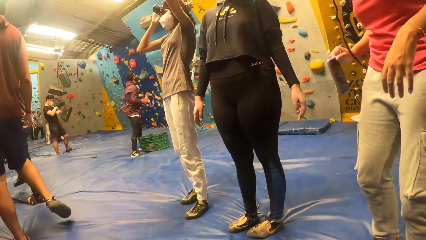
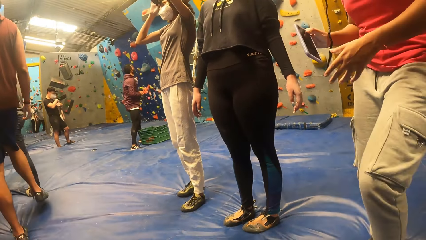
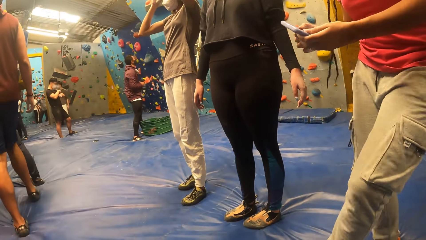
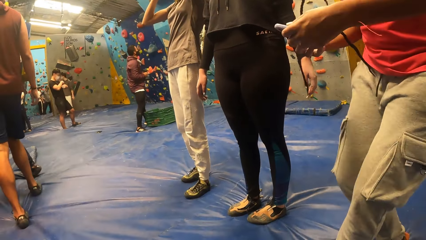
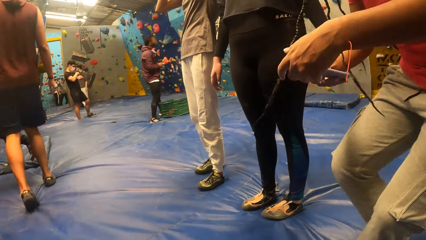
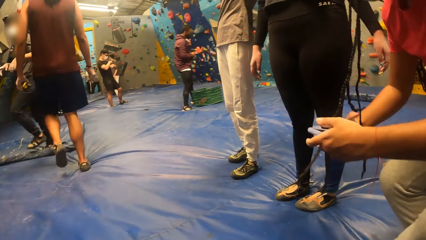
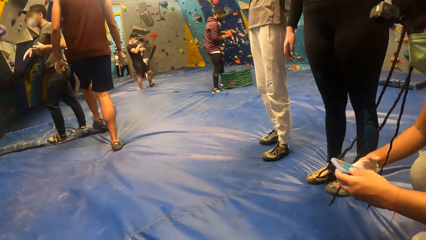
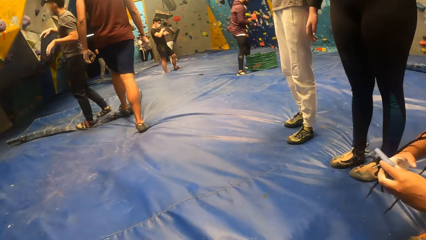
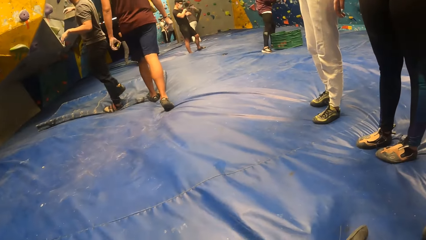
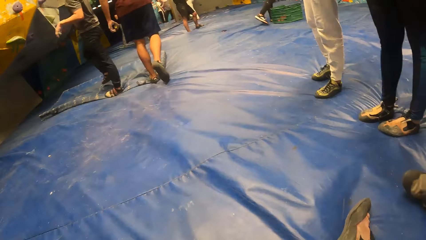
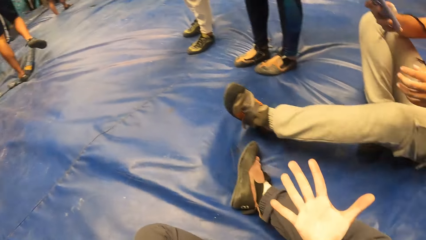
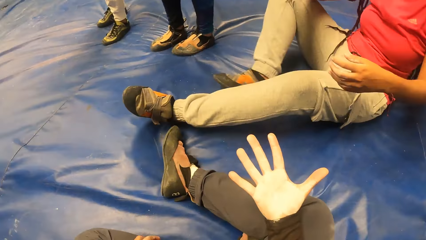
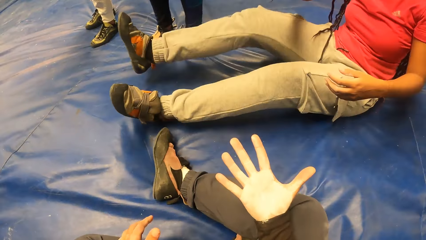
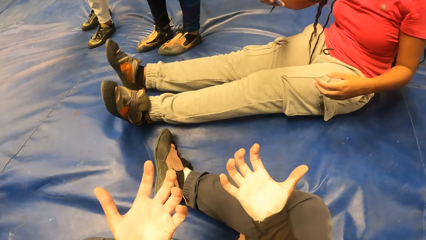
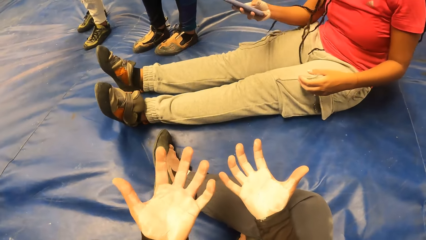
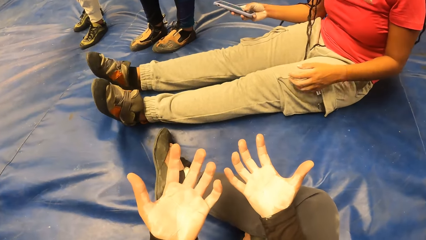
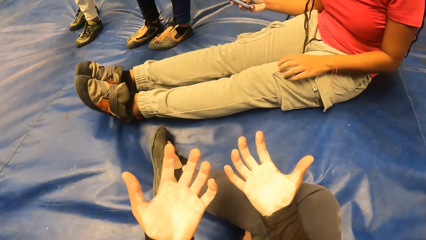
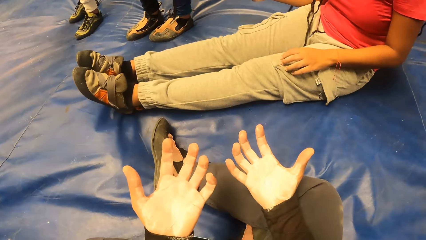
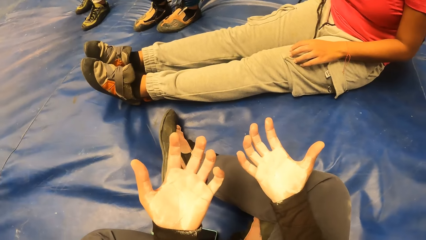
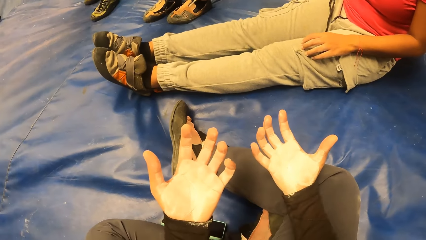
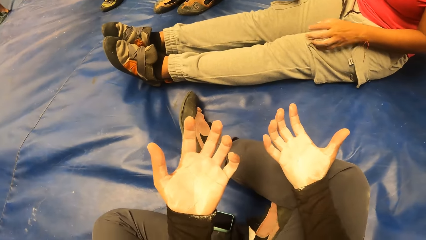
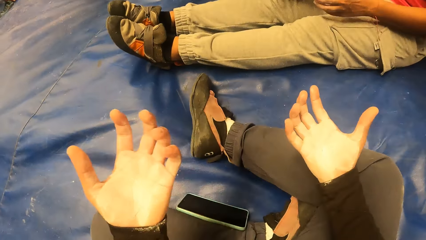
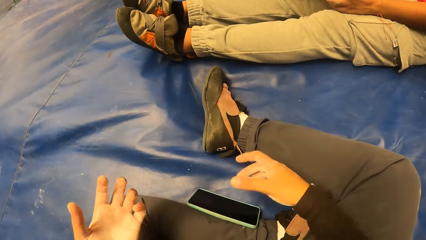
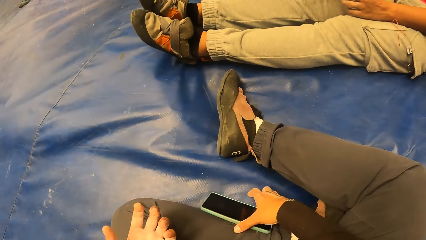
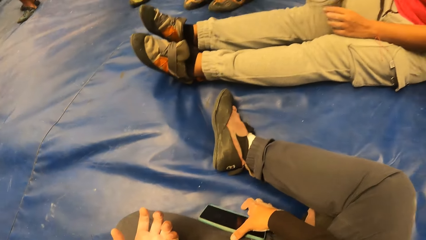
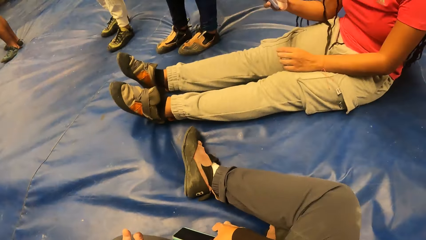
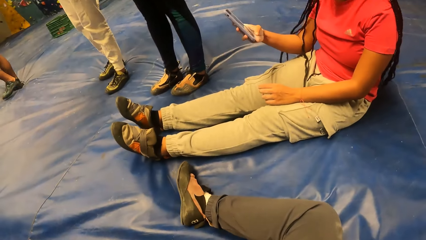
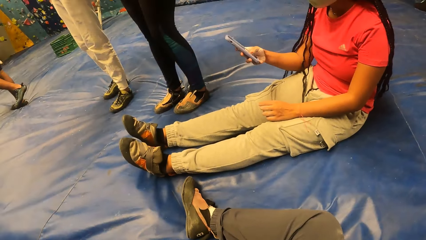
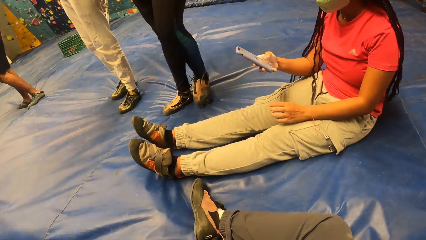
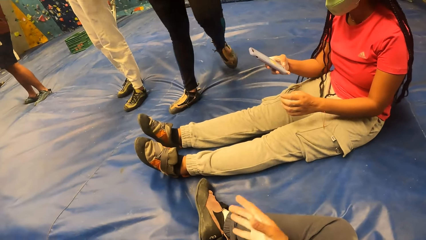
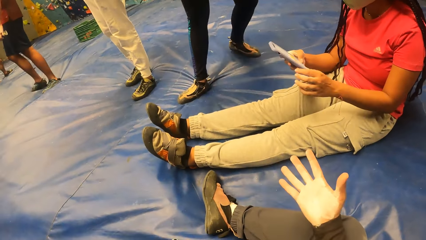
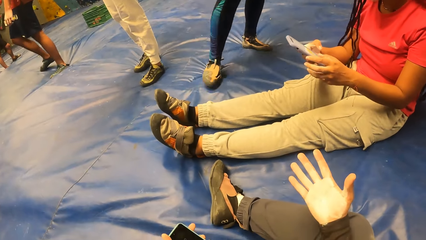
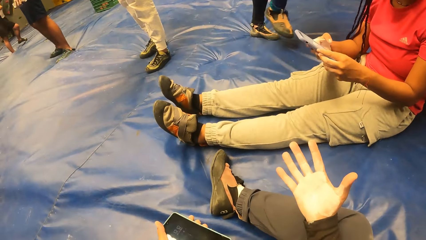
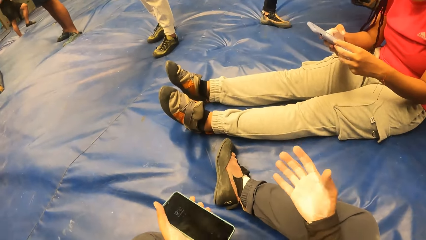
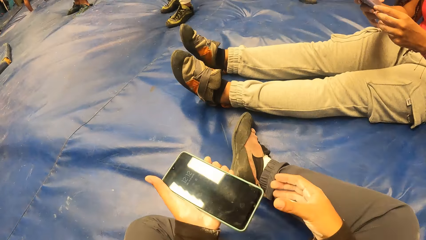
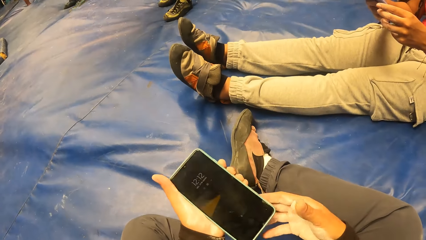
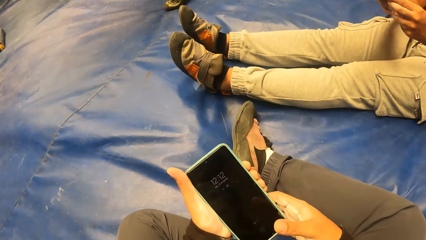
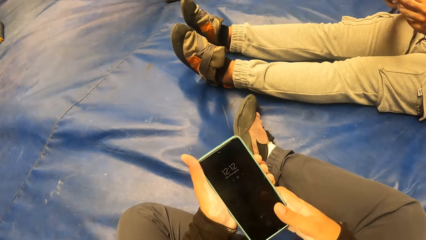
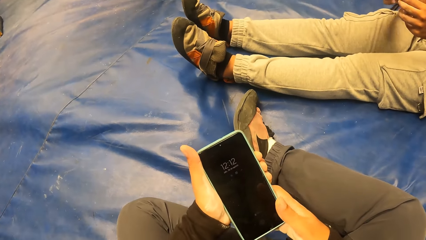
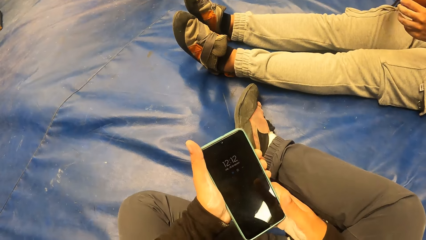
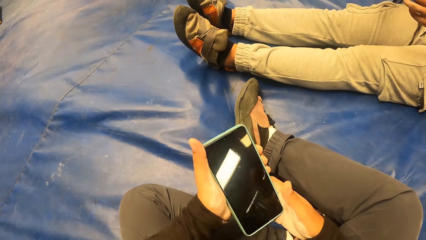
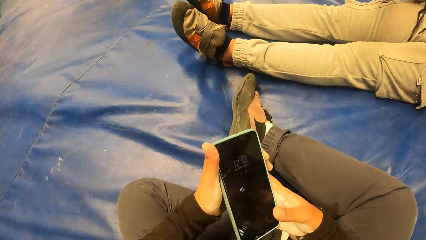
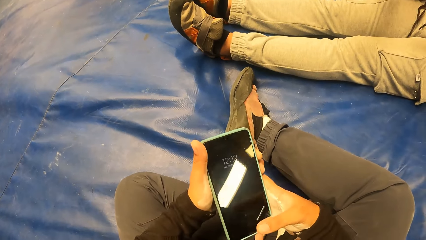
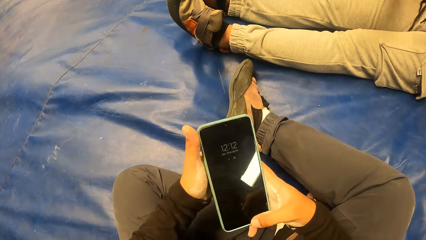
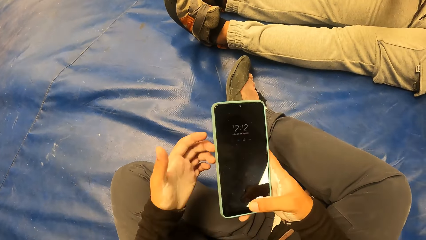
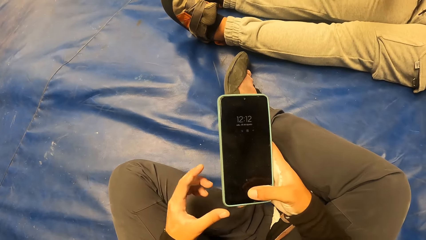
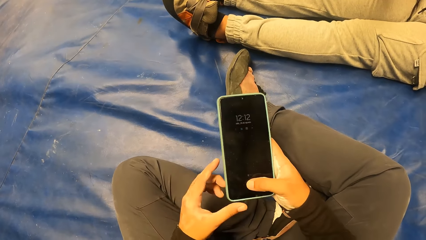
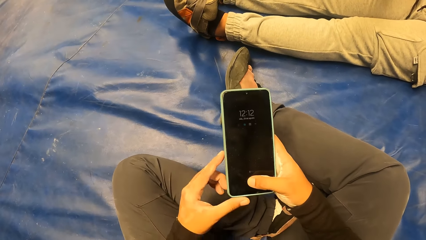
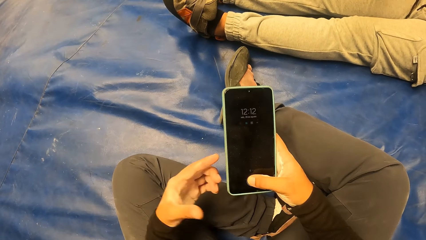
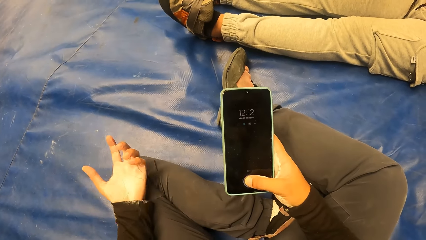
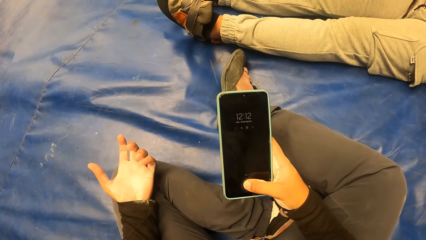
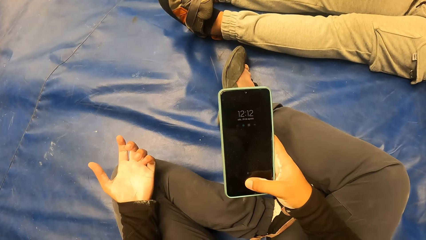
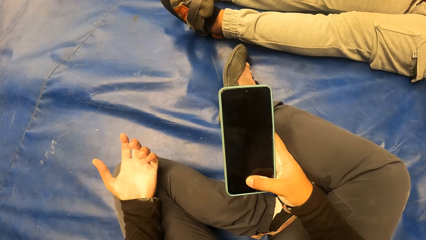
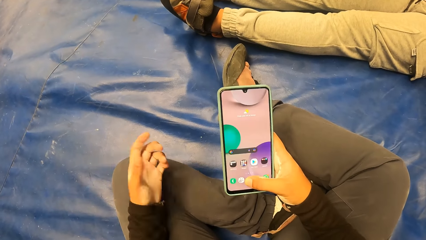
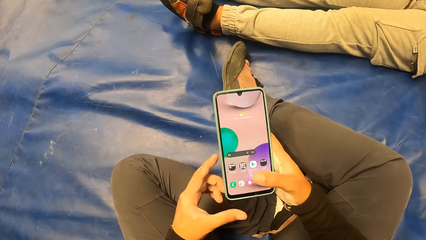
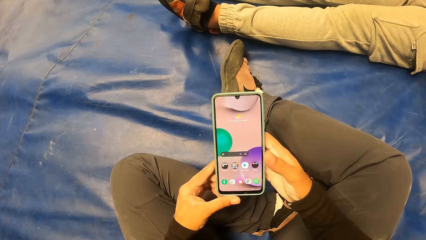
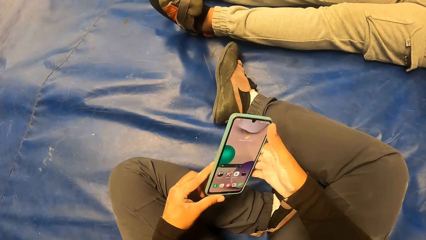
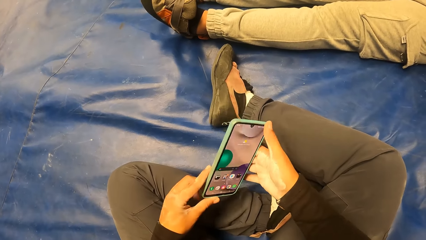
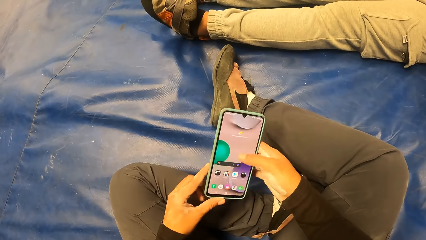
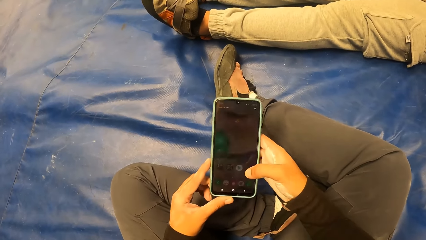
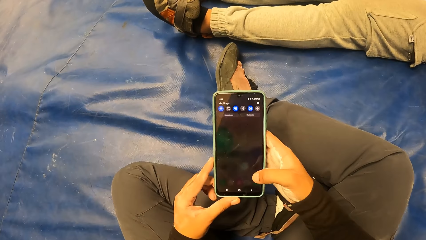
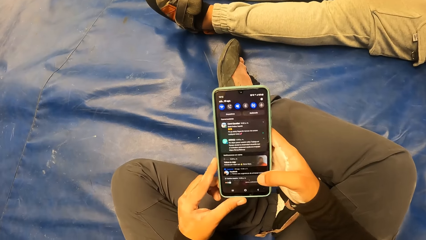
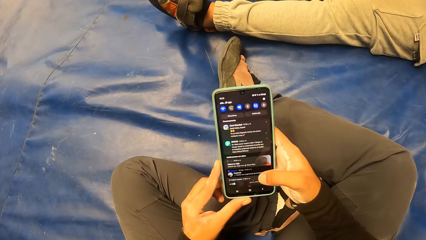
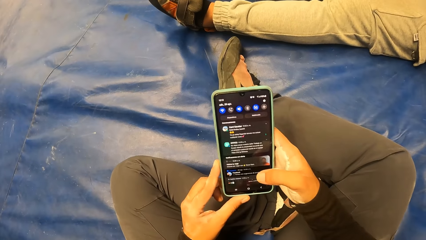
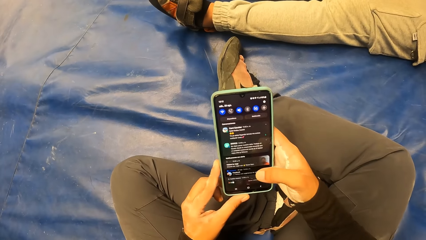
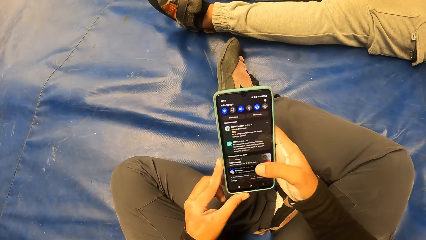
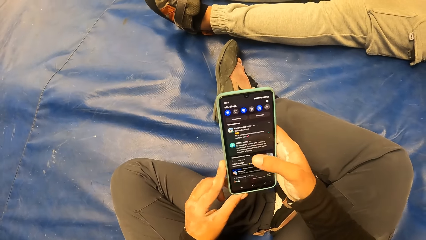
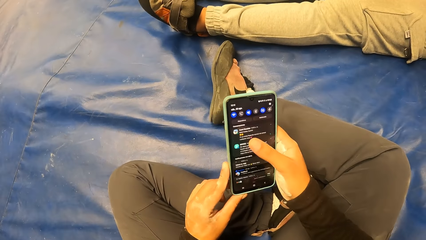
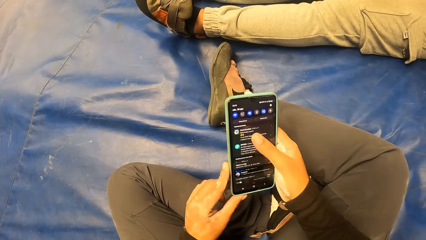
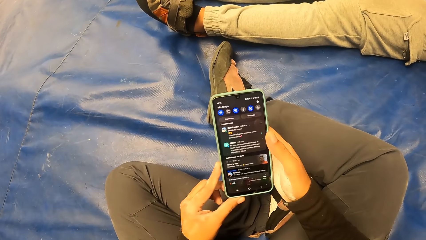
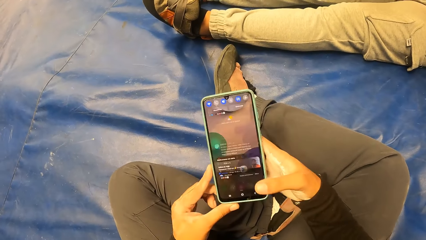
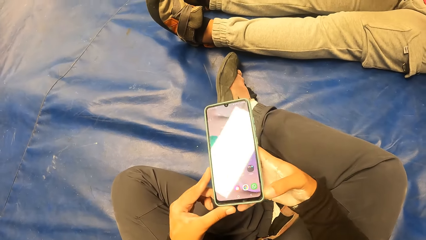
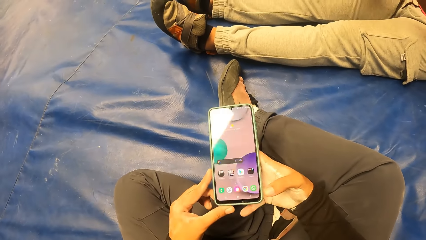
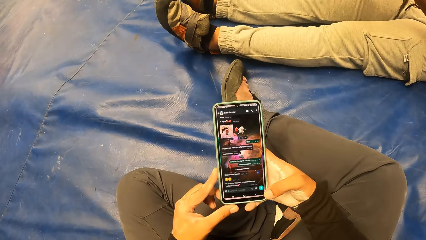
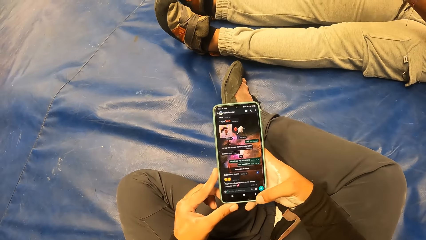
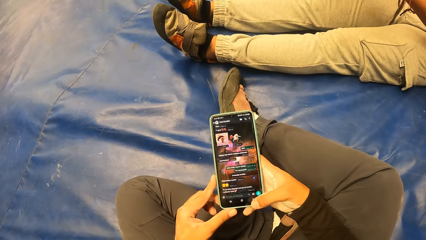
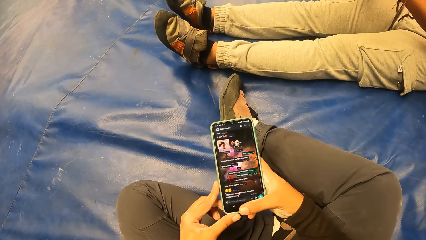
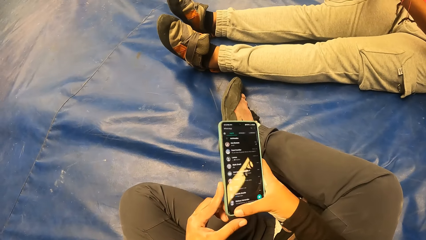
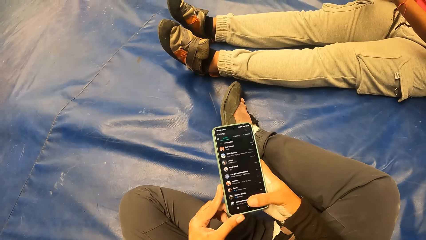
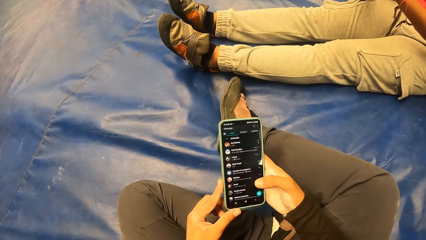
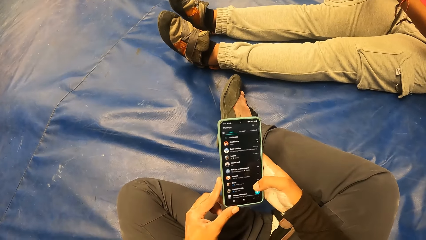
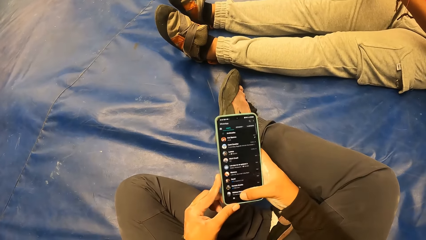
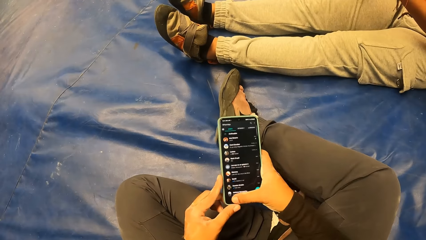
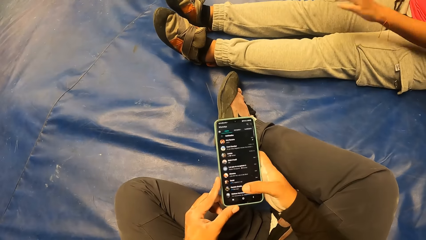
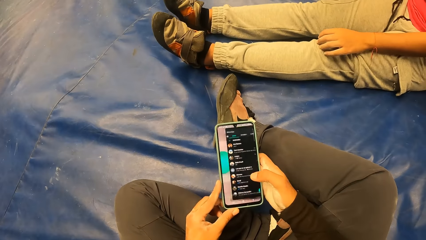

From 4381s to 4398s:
A woman removes a phone from the pocket of her trouser. A person holds their head. The woman operates the phone in both hands and sits on the crash pad. The camera wearer examines both hands. They pick up a phone. They interact with the woman. They operate the phone in both hands. They move the left hand. They hold the phone by both hands. They operate the phone.
